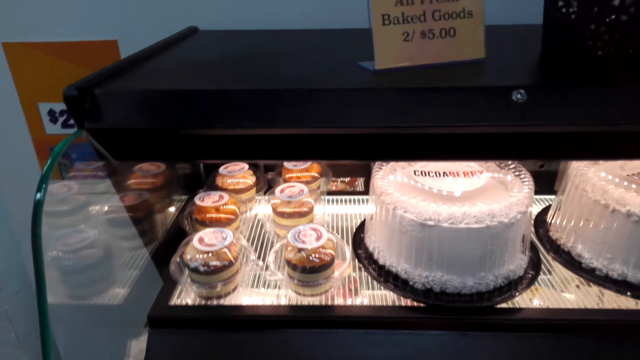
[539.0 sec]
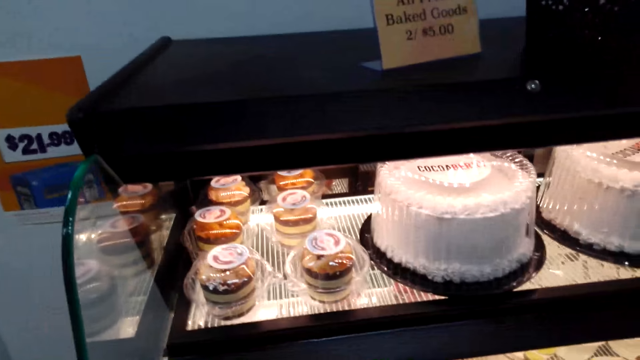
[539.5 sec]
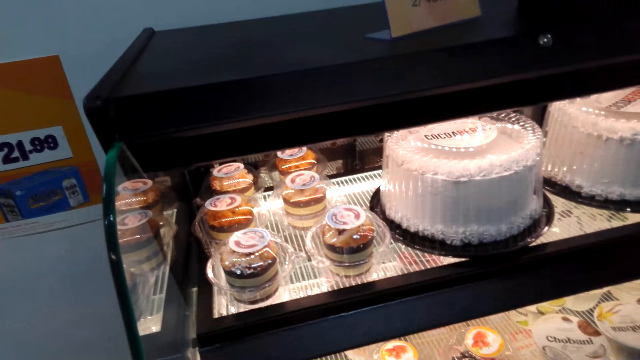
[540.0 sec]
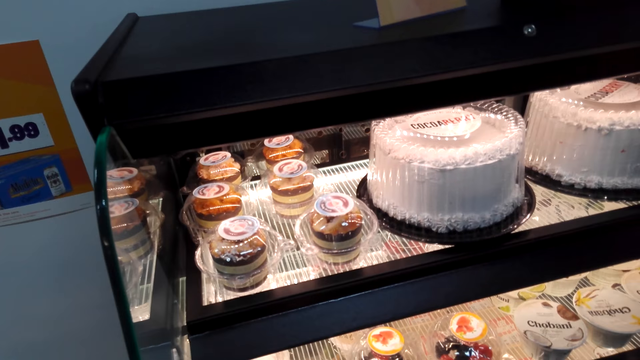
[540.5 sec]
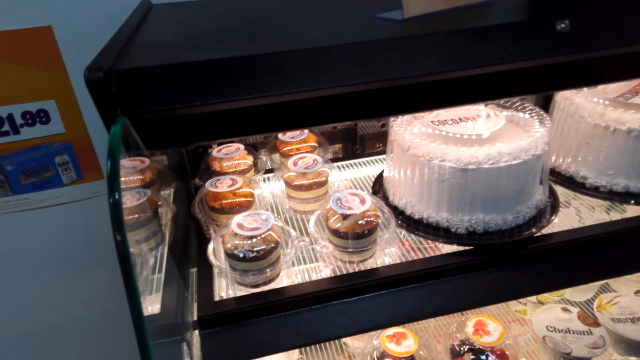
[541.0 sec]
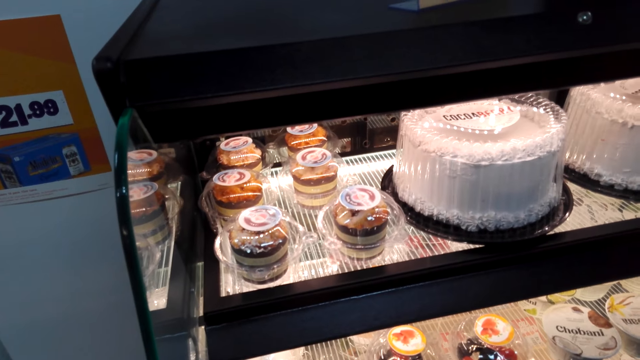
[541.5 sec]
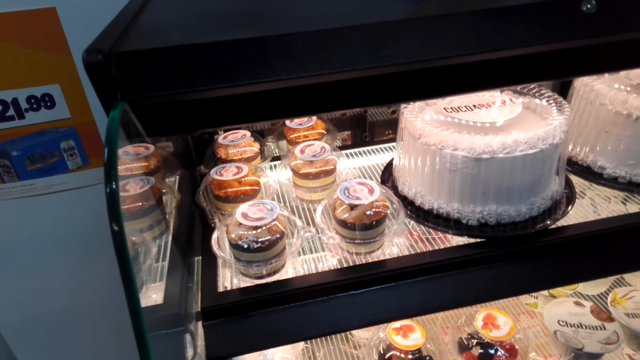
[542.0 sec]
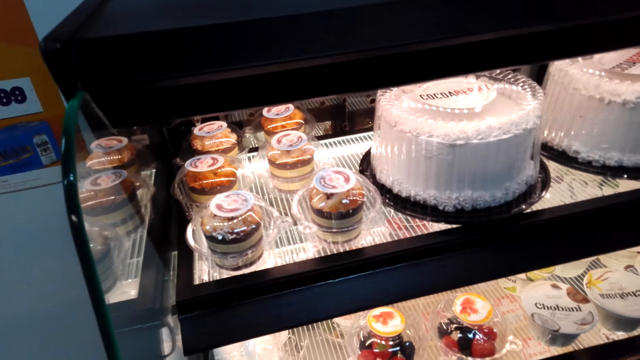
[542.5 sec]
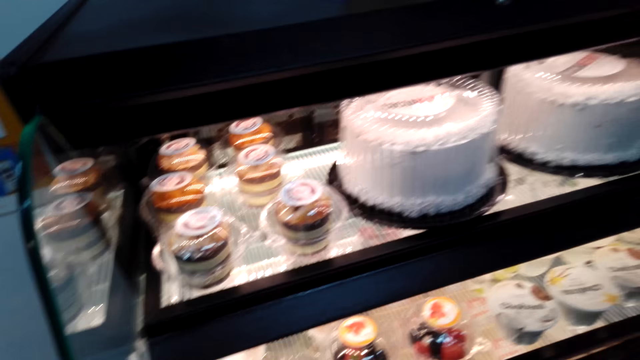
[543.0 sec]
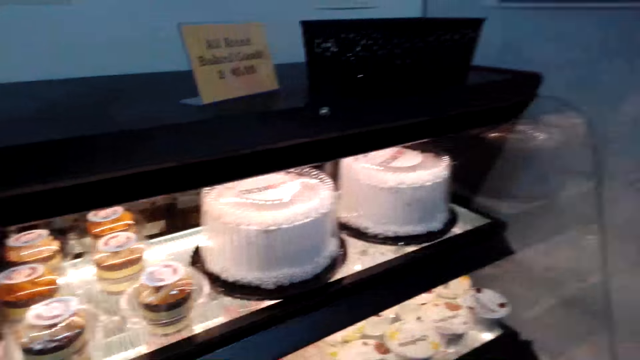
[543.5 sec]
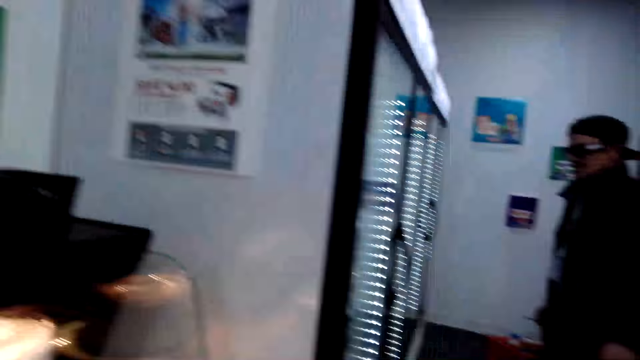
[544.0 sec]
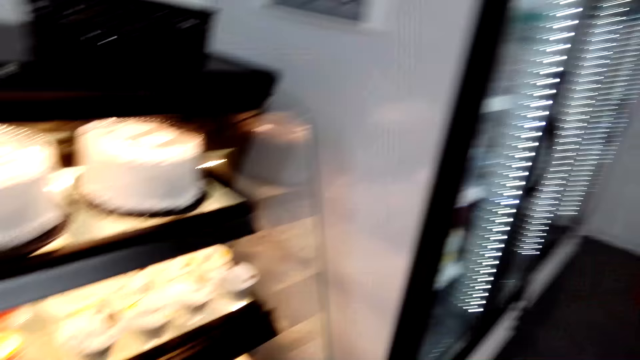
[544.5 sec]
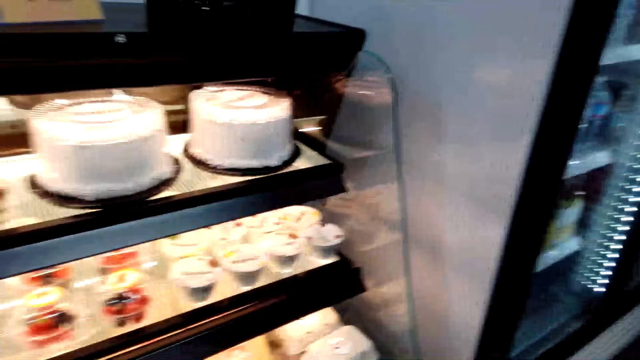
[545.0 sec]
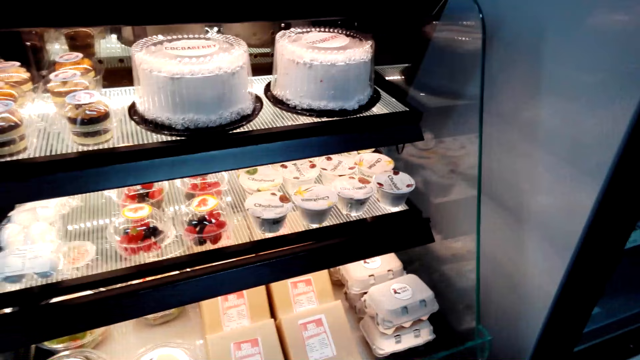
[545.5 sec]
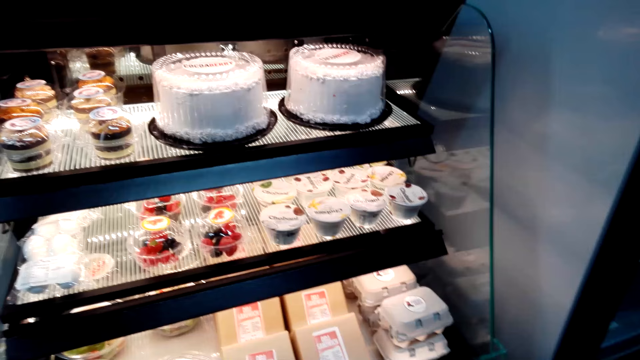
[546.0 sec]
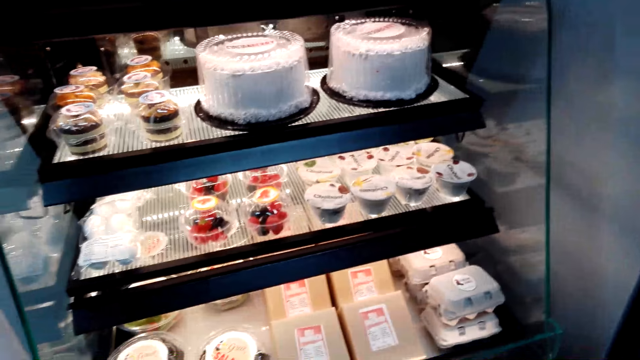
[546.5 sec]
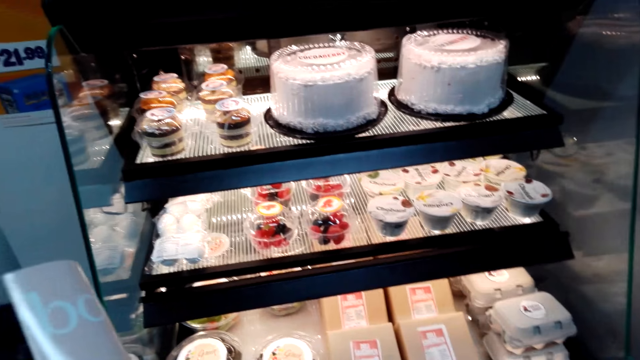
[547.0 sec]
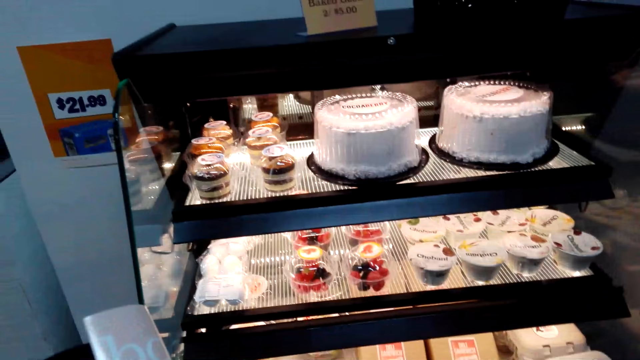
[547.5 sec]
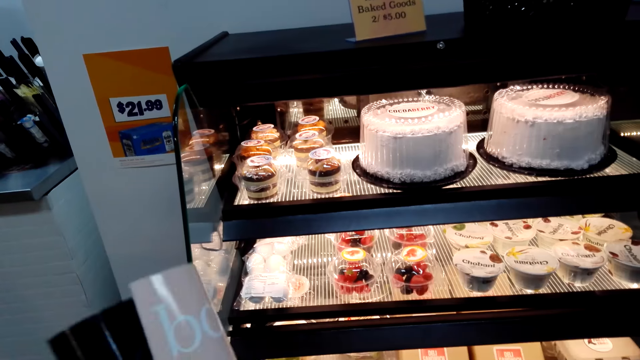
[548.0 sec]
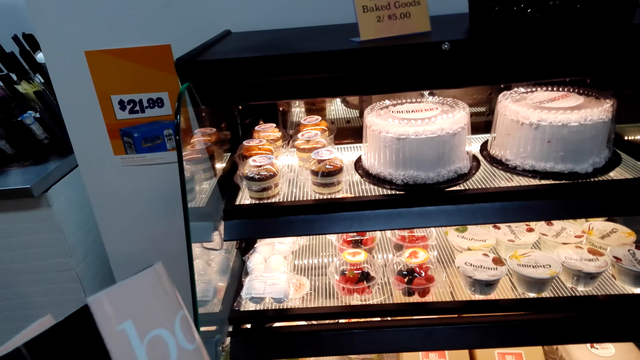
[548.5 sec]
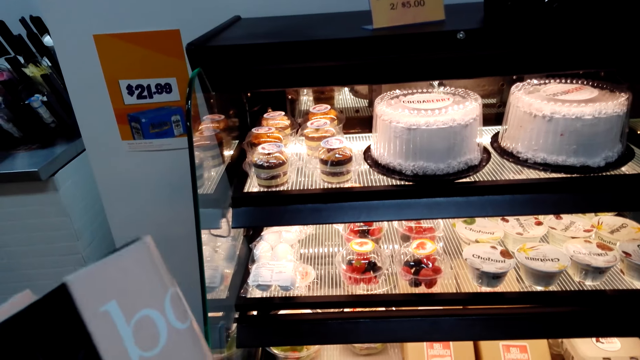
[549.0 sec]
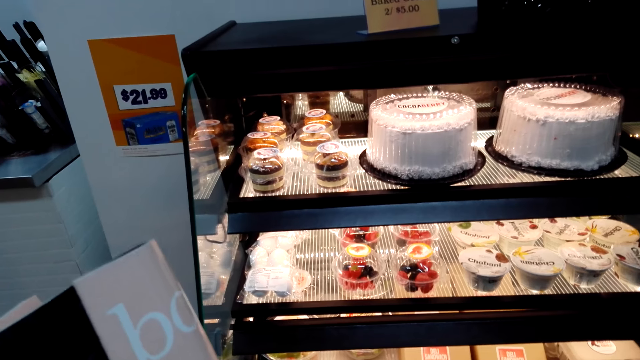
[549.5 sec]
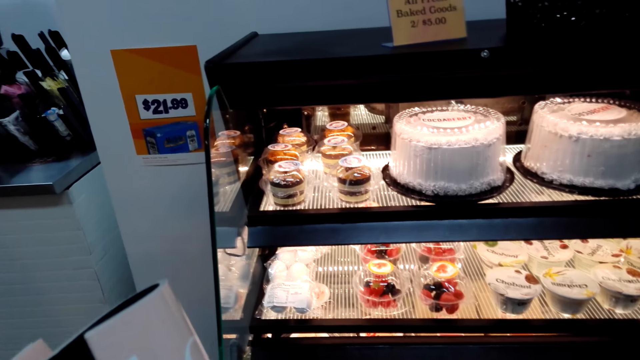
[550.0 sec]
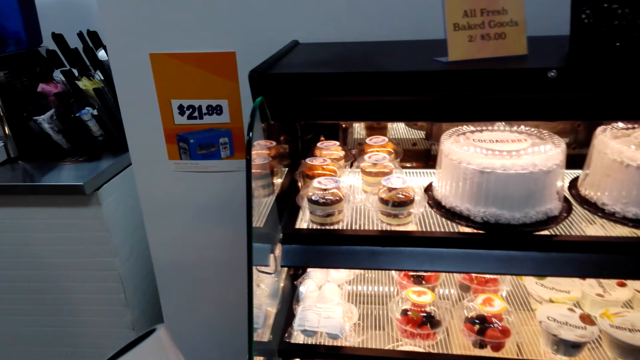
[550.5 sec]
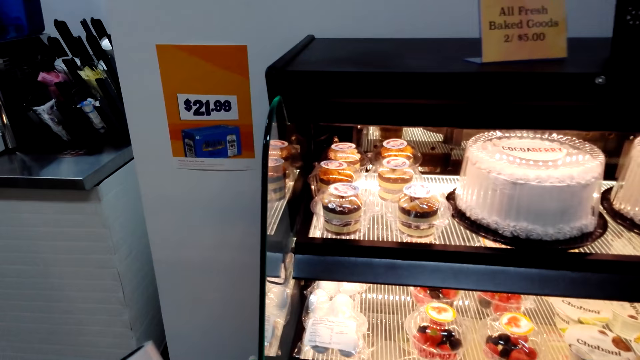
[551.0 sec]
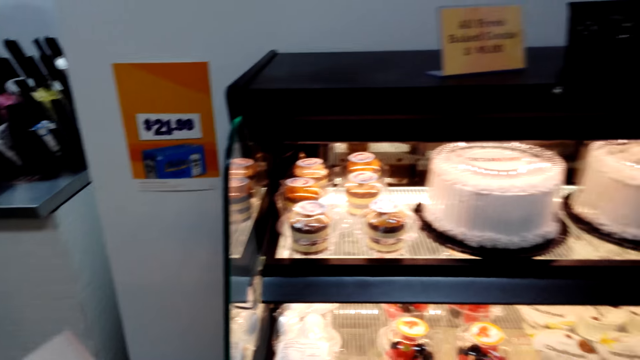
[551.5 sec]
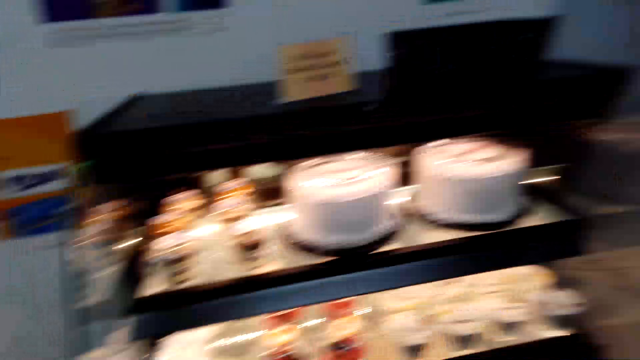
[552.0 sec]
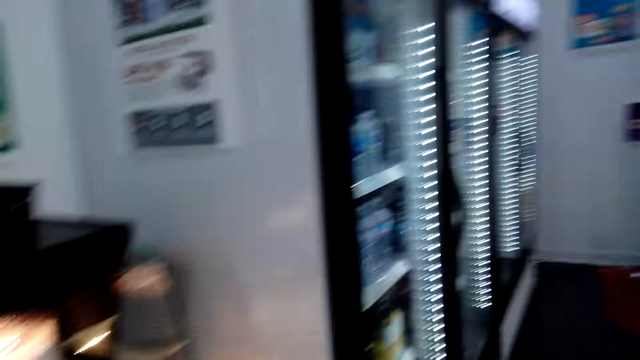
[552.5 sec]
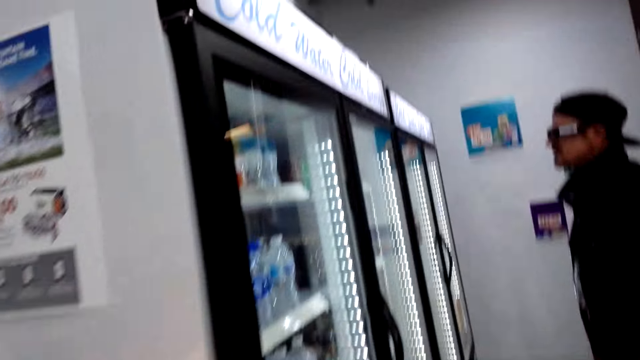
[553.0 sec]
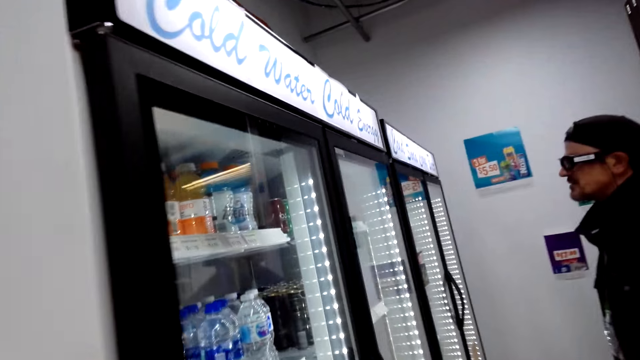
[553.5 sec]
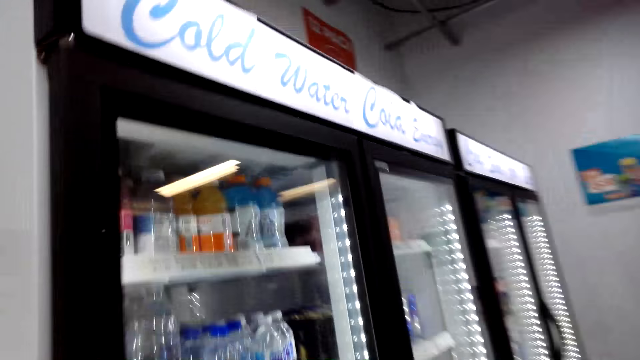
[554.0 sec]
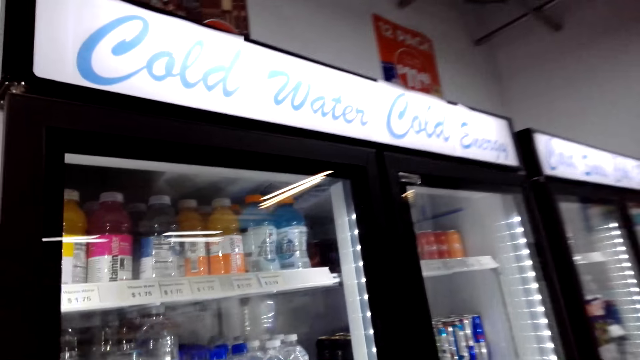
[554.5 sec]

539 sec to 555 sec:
The camera wearer moves the magazine. They walk around the store. They walk to the refrigerator.

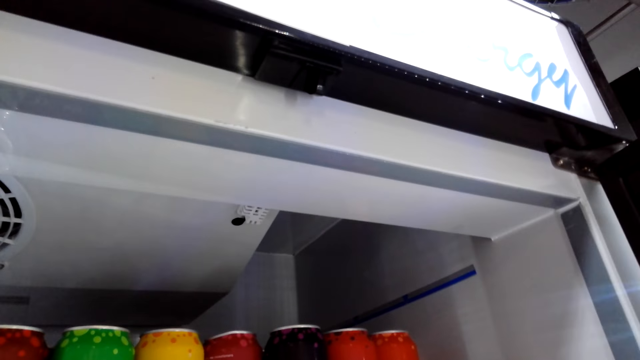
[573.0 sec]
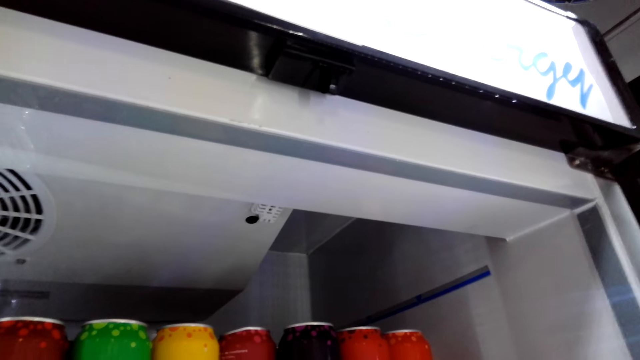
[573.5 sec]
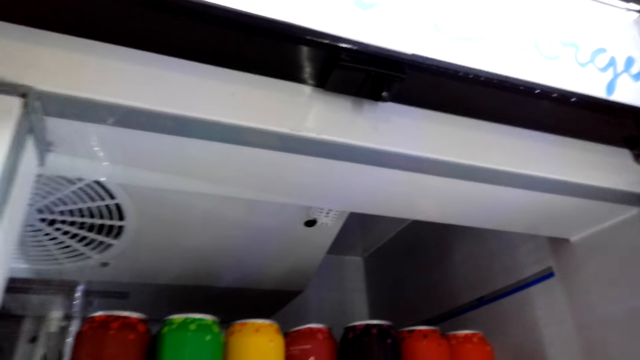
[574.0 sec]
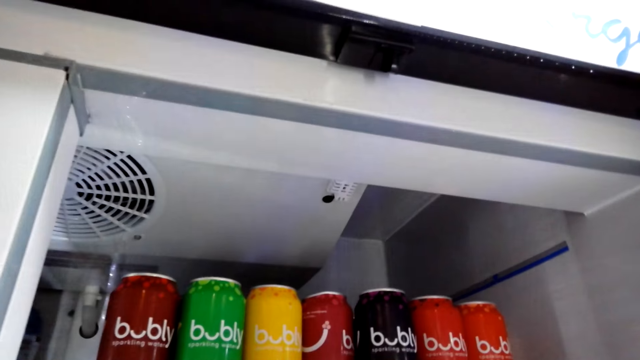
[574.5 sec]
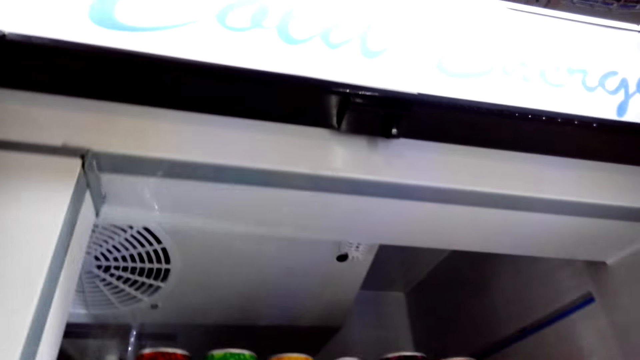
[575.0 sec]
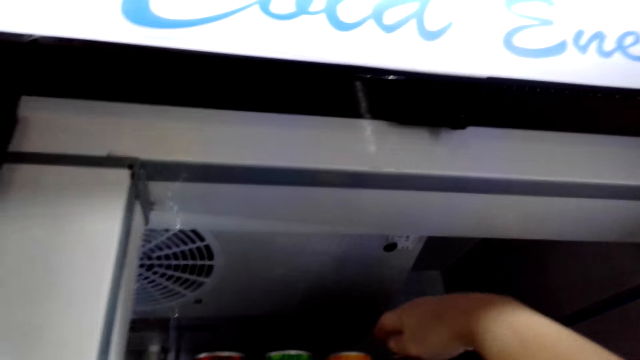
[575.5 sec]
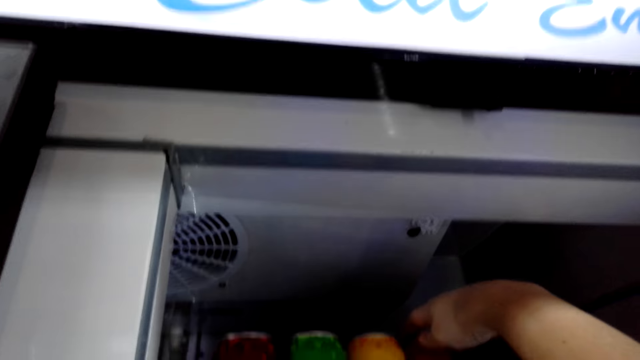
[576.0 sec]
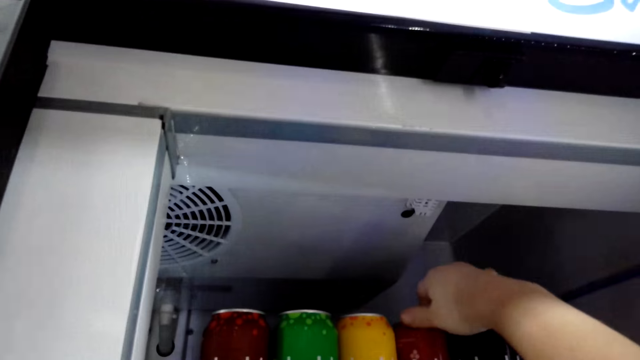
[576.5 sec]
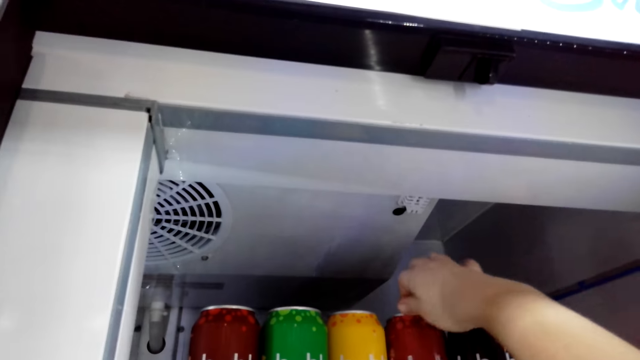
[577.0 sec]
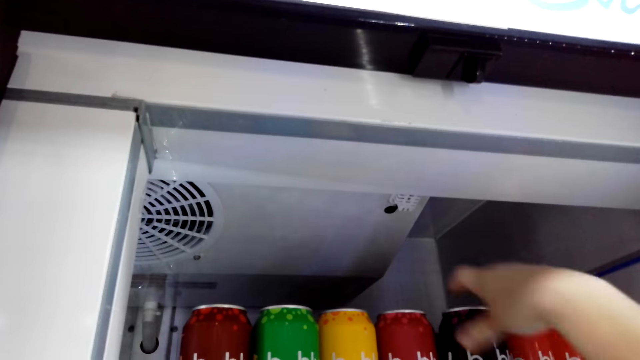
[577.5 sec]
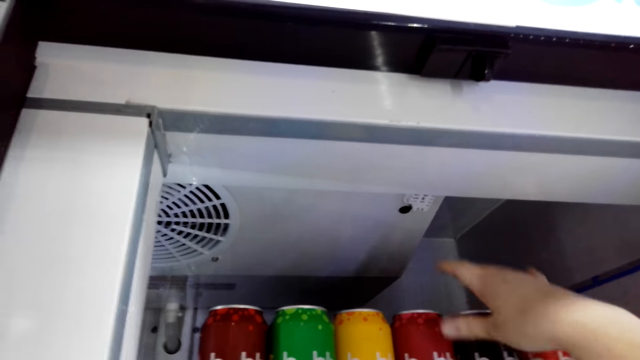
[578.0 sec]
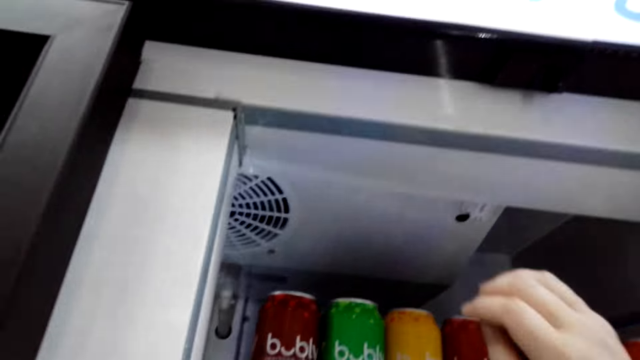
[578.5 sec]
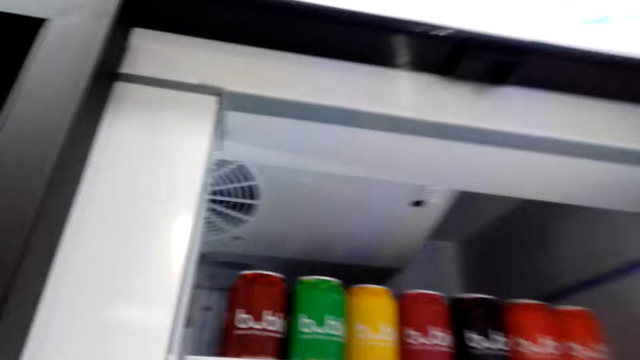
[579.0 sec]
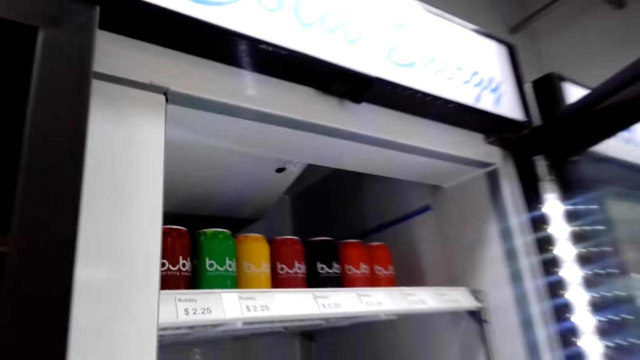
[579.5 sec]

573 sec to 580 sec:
The camera wearer looks inside the fridge. They touch the drinks.
